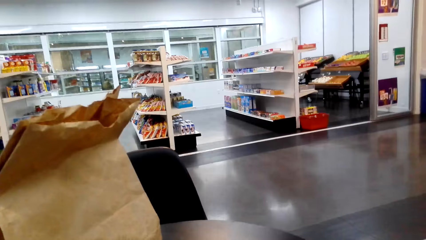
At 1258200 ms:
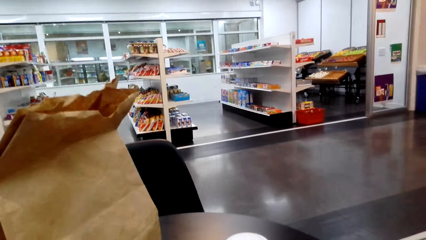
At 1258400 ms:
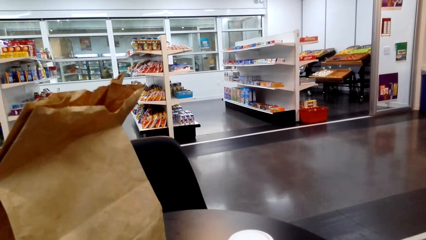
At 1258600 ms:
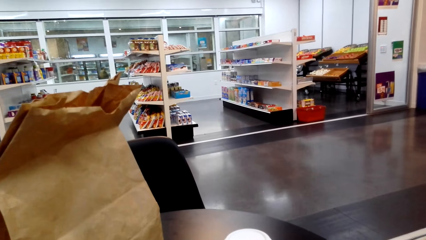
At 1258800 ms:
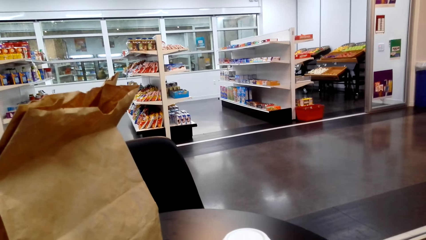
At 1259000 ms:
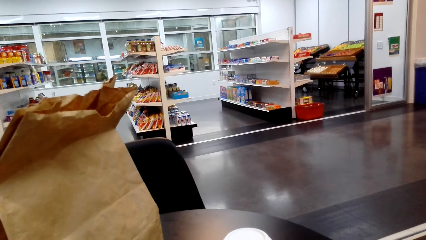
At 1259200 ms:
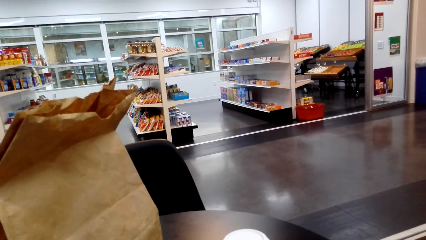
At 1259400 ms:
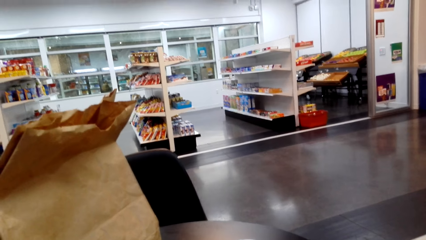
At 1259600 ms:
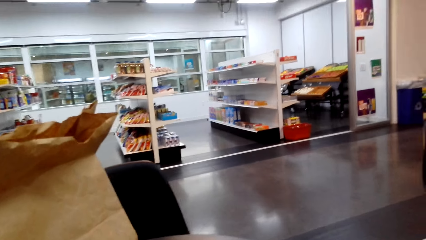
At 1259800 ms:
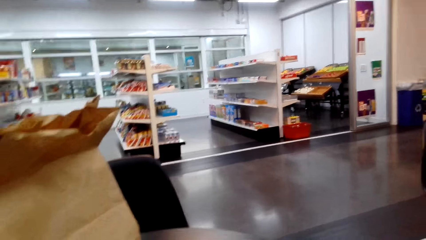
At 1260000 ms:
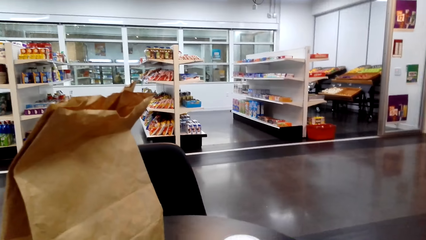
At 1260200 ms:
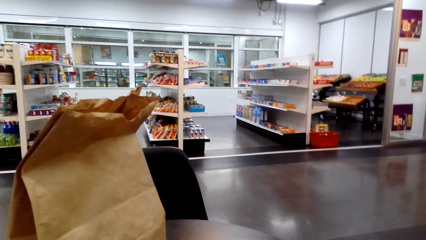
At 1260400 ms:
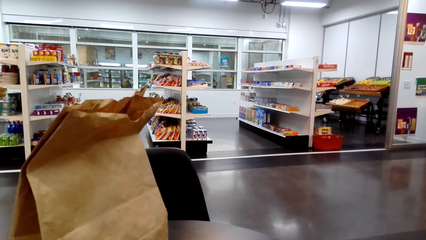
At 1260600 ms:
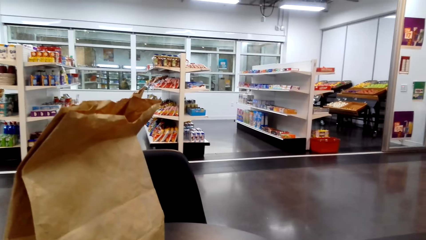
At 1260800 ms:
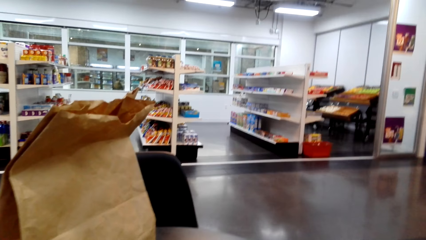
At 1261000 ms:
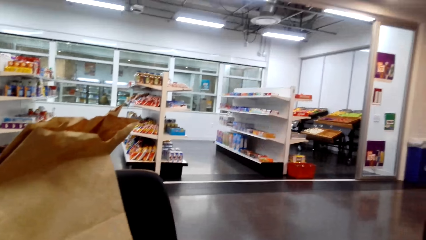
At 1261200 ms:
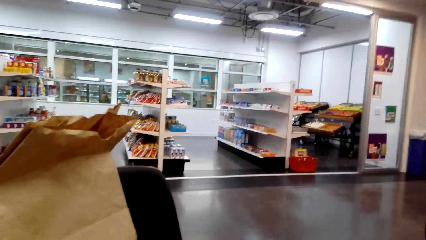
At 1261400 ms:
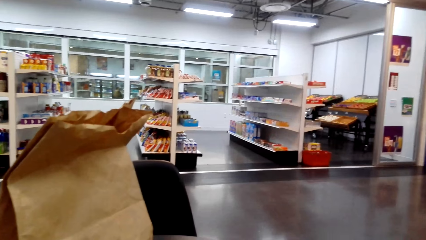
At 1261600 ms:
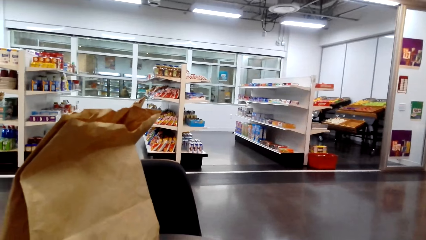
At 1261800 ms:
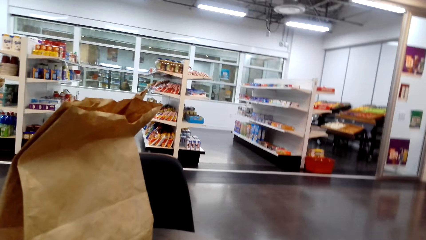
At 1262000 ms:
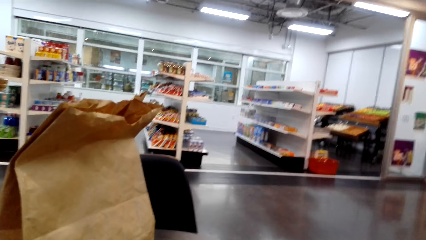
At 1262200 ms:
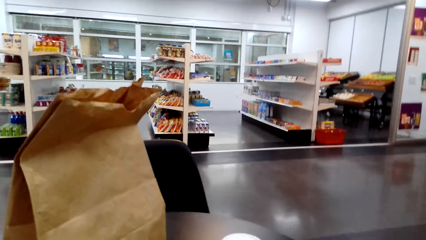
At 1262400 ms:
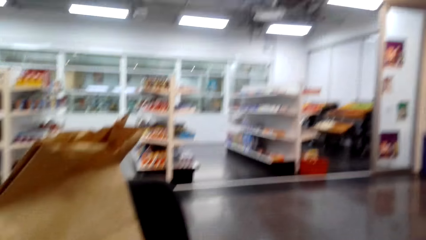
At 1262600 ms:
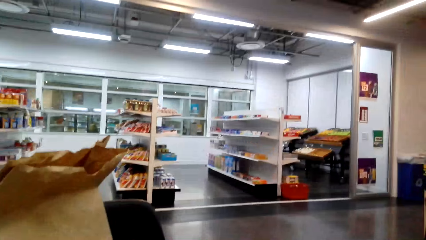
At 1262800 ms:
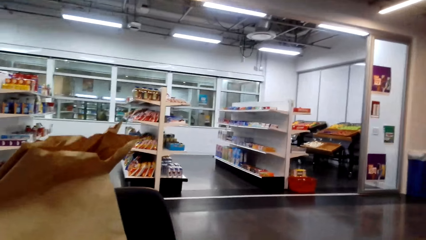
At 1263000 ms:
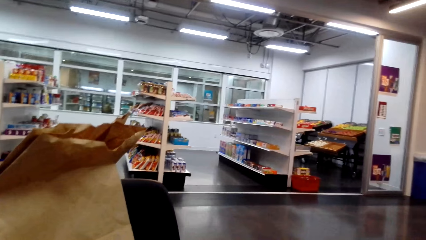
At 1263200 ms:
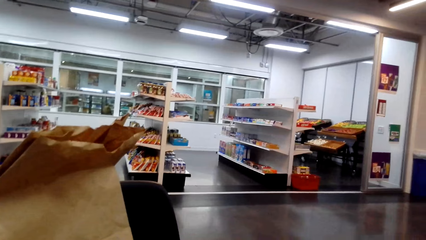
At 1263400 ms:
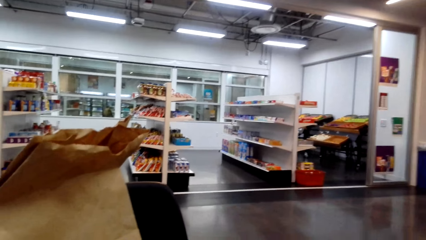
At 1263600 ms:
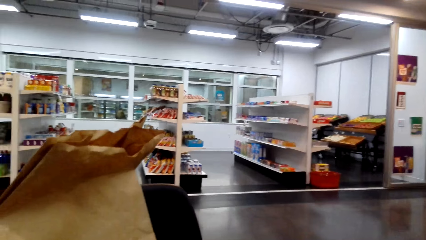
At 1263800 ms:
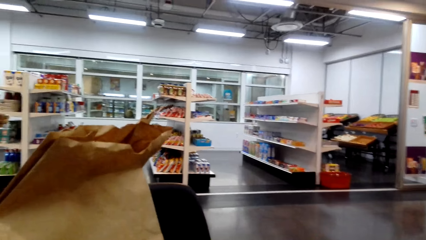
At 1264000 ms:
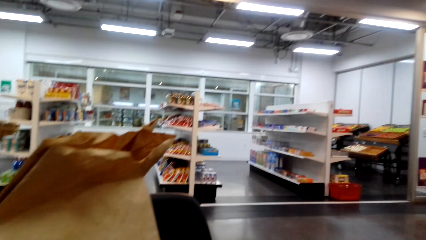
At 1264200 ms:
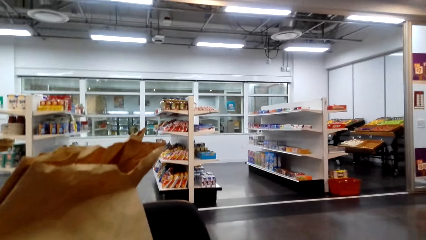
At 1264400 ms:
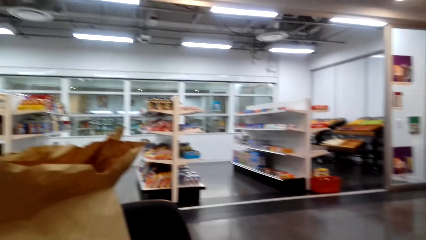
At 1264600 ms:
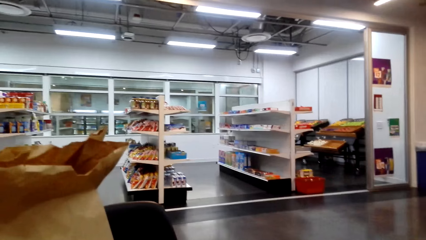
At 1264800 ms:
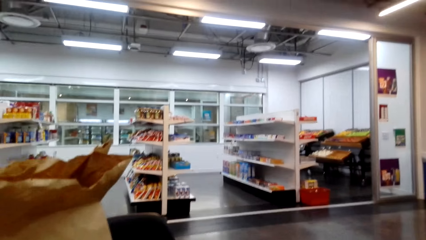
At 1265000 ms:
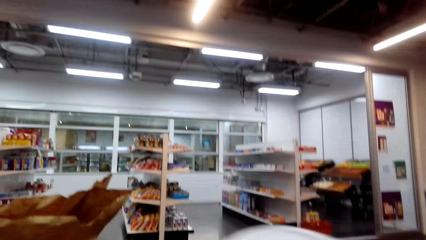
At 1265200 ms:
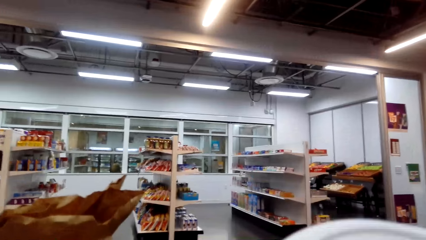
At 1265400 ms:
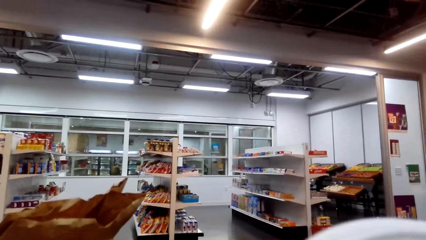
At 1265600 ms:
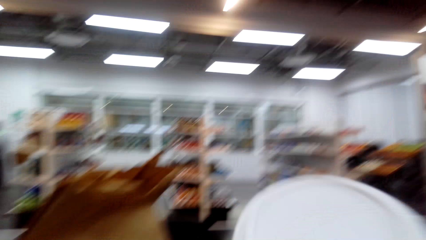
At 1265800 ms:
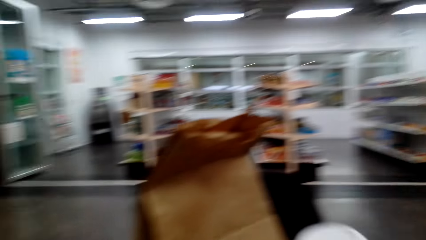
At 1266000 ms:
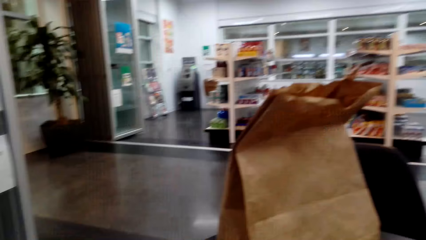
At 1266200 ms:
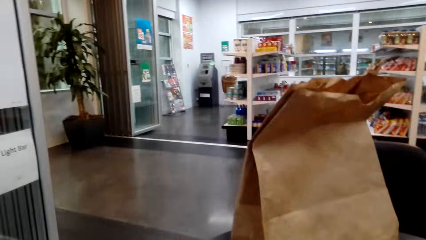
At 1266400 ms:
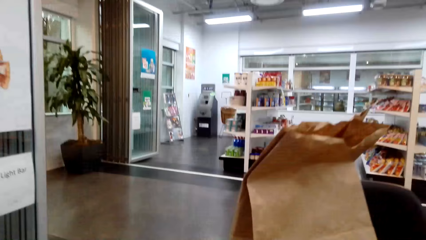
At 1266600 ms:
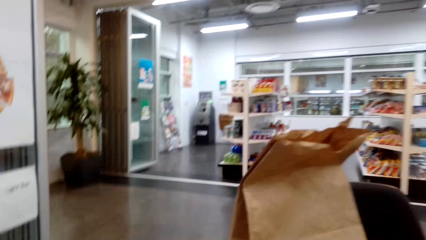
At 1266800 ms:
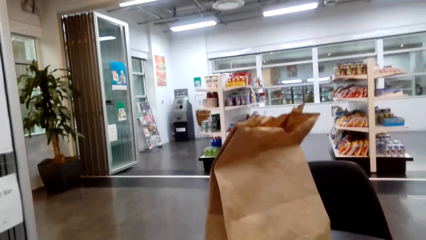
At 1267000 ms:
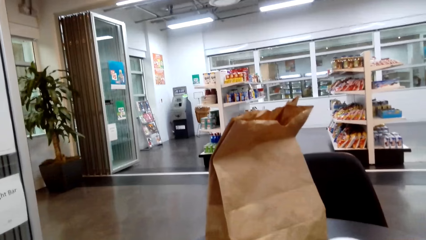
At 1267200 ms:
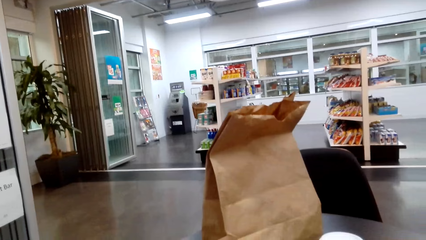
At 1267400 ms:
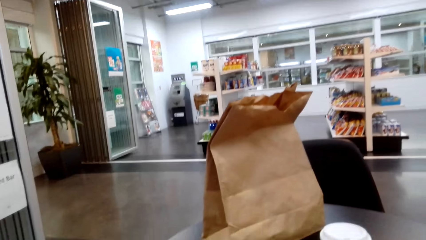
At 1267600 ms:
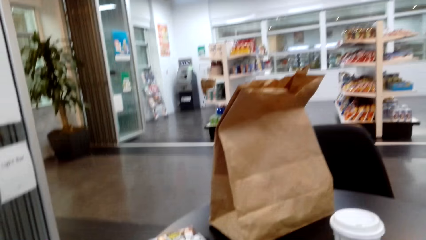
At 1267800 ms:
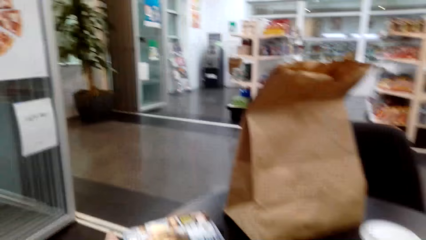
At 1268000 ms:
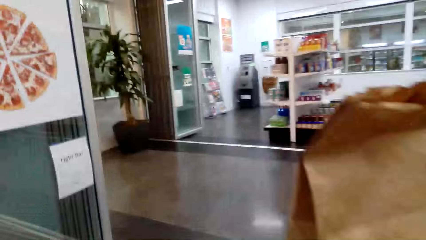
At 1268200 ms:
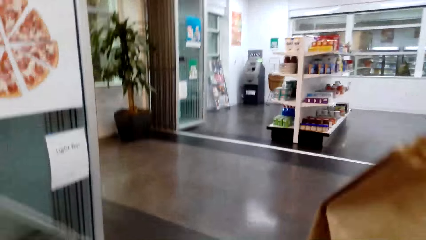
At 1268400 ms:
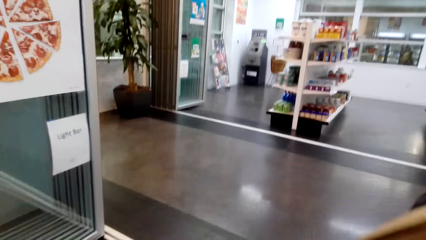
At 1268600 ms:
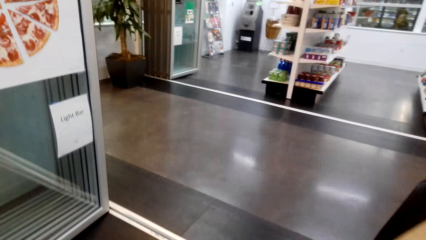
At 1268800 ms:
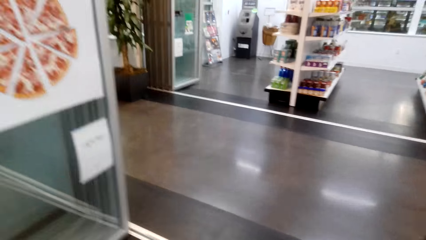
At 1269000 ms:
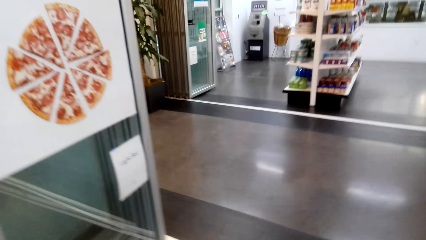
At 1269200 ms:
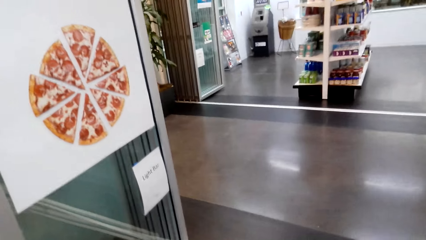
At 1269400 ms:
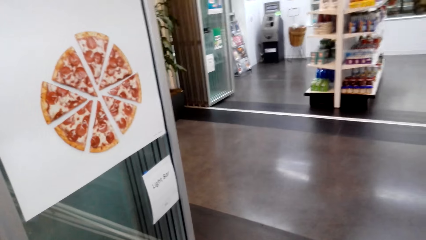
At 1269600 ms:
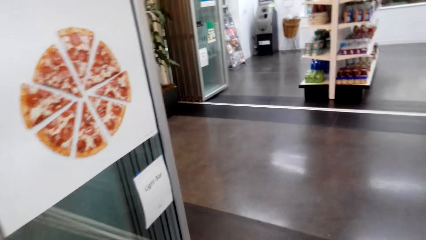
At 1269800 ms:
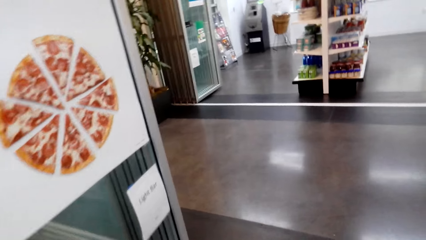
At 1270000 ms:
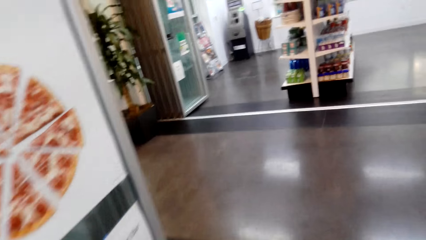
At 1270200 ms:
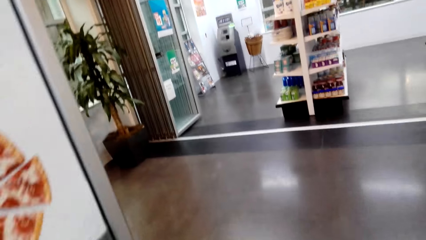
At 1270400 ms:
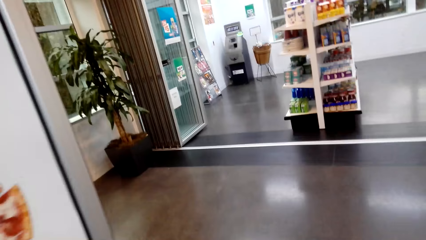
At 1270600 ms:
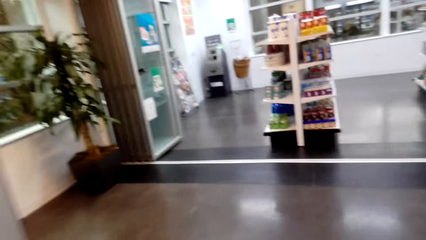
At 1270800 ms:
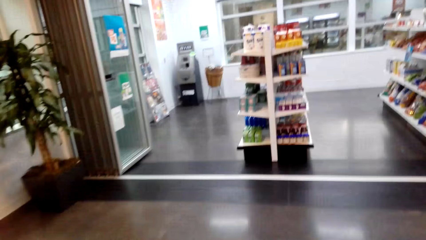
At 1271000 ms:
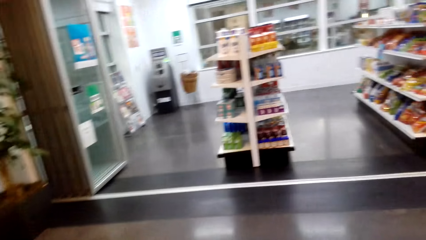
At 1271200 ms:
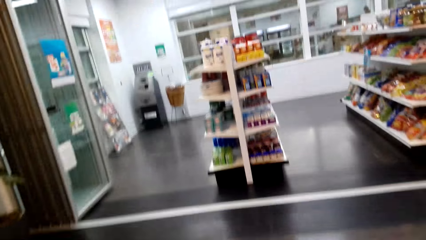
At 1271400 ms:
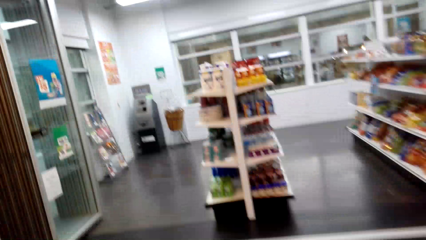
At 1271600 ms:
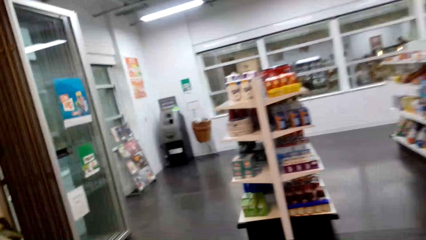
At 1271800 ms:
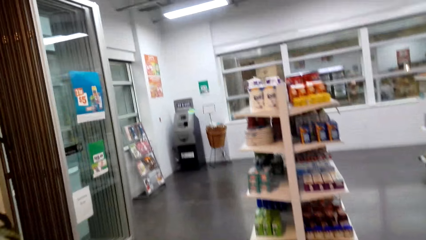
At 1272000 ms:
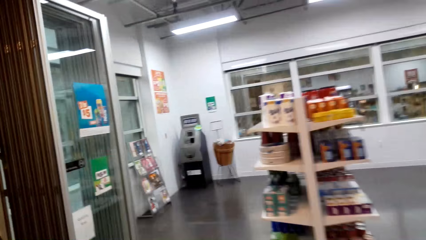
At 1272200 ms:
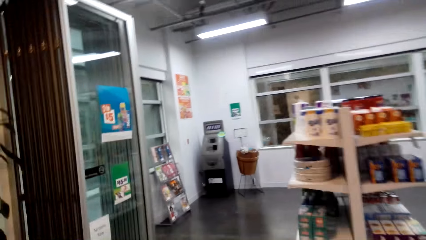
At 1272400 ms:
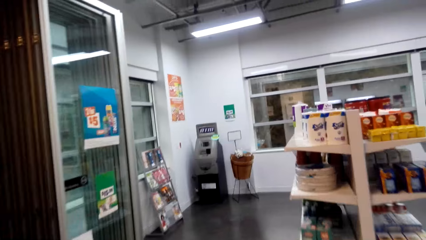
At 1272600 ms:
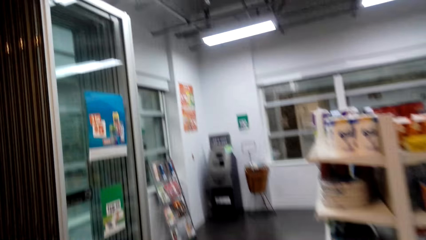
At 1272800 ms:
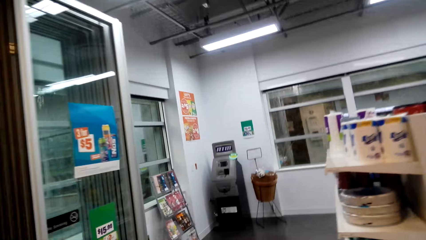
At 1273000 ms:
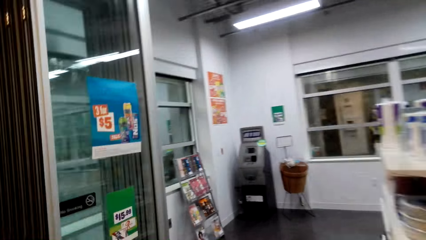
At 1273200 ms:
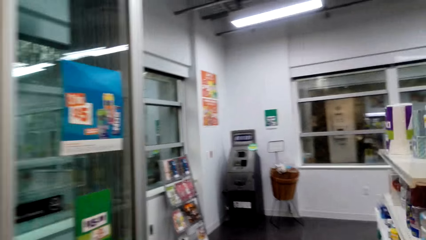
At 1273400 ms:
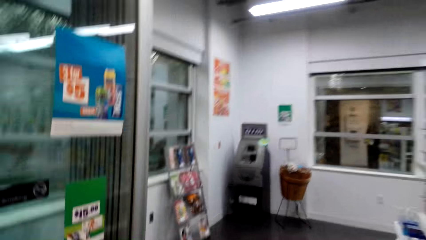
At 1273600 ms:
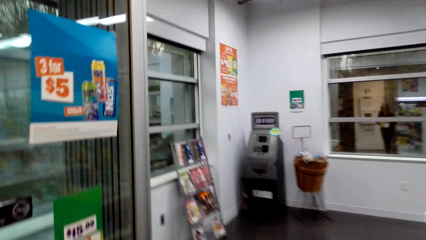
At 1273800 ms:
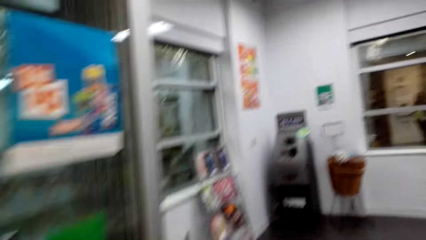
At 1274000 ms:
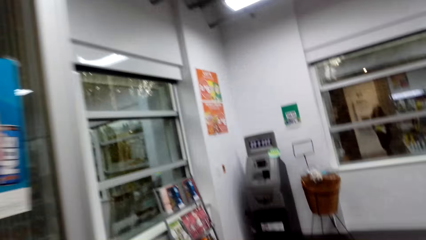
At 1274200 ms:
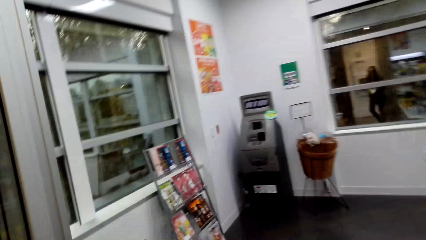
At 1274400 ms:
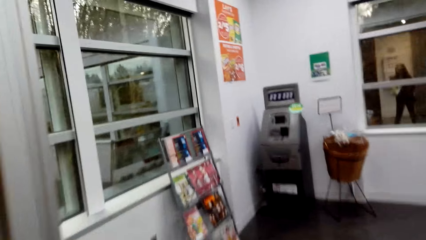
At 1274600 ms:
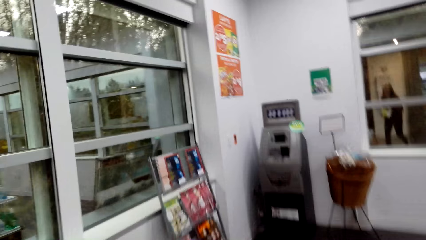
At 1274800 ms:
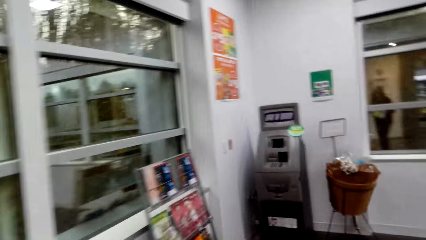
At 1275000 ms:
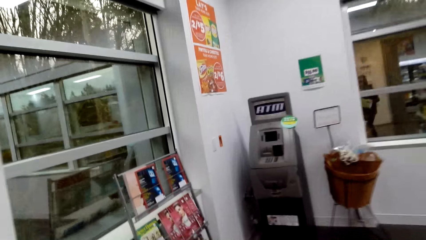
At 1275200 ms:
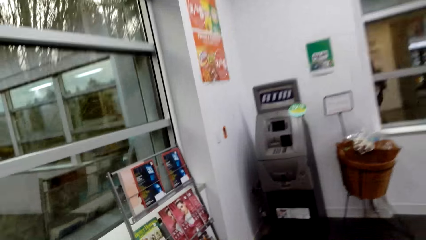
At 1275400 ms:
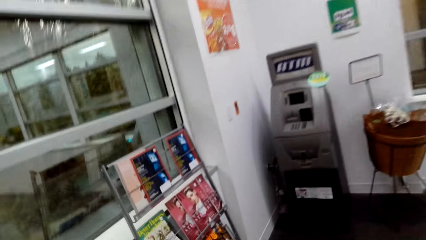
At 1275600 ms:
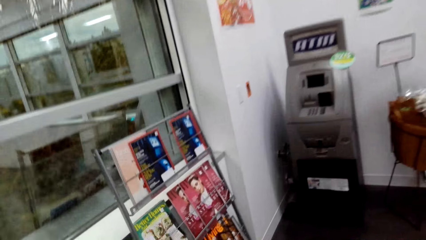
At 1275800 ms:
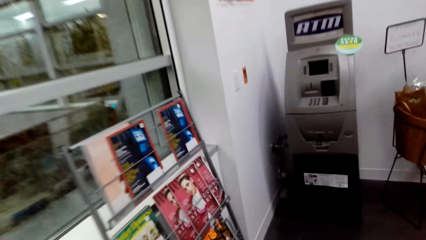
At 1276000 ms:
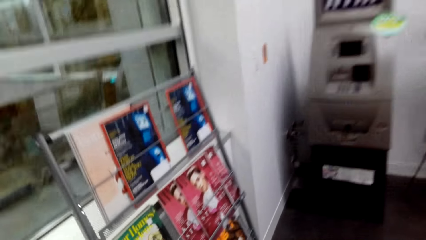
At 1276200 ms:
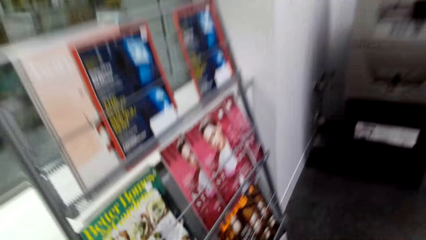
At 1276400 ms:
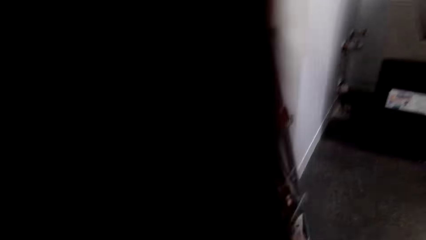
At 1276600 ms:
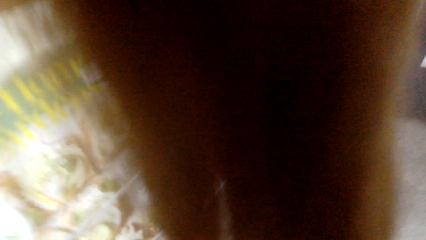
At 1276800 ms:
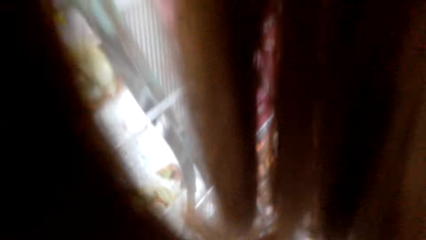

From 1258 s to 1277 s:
The camera wearer gazes at the supermarket. They sip coffee. They put the coffee on the table. They walk to the supermarket. They enter the supermarket. They walk to the magazine rack.
